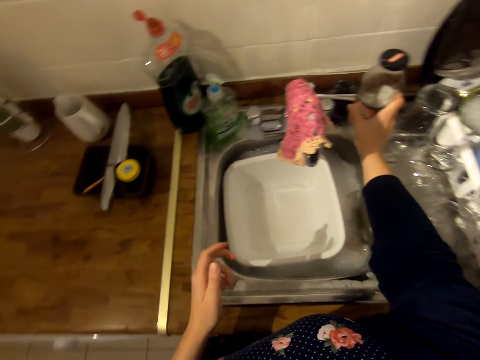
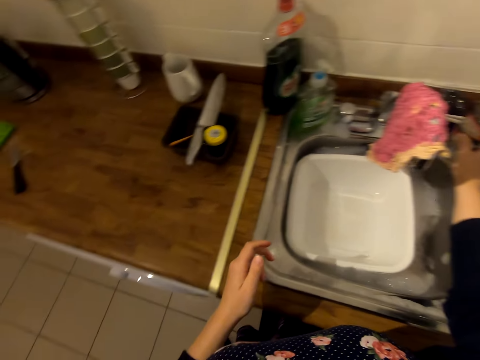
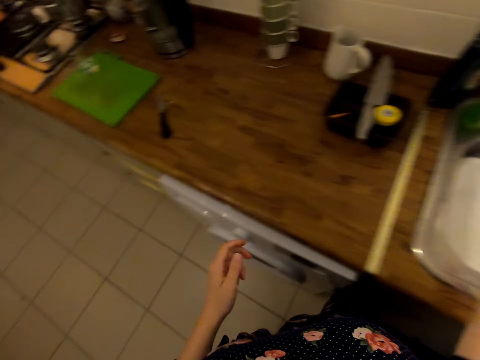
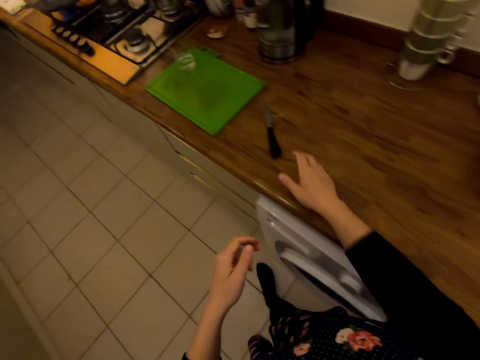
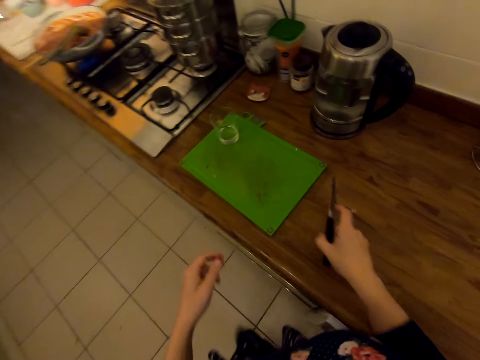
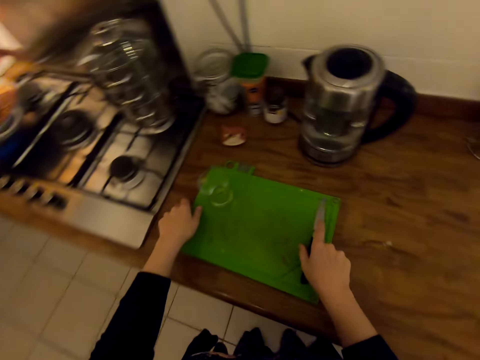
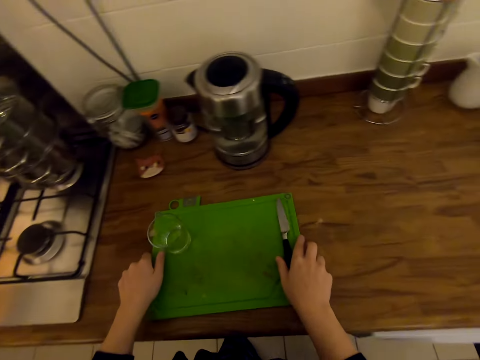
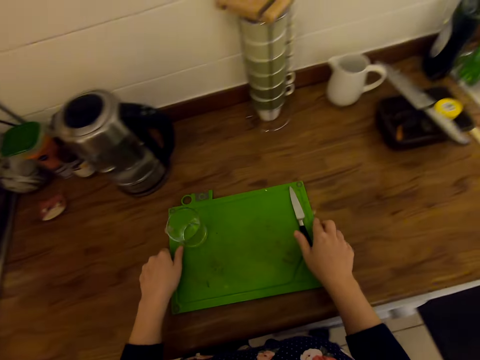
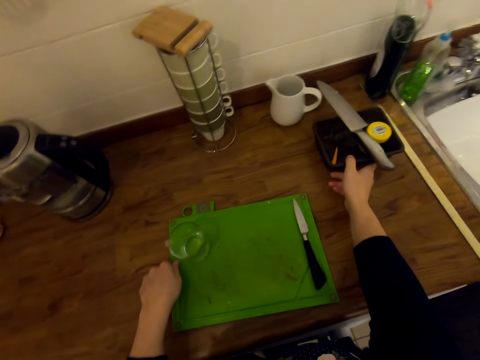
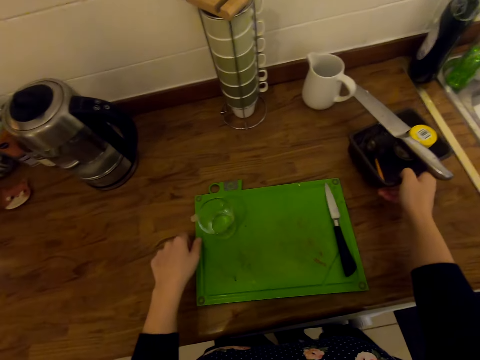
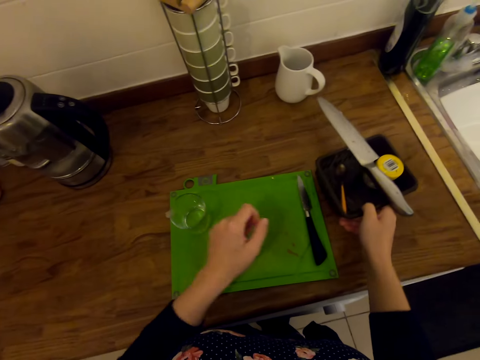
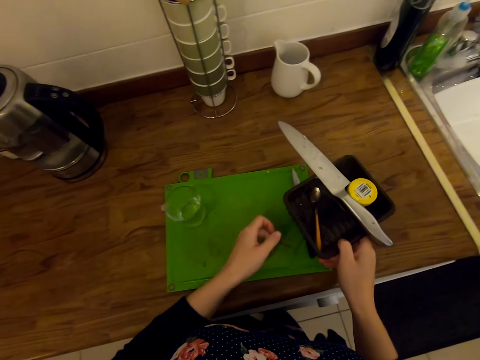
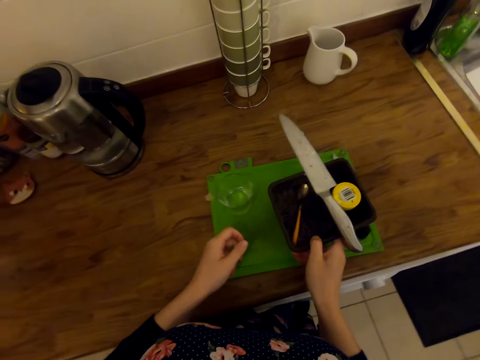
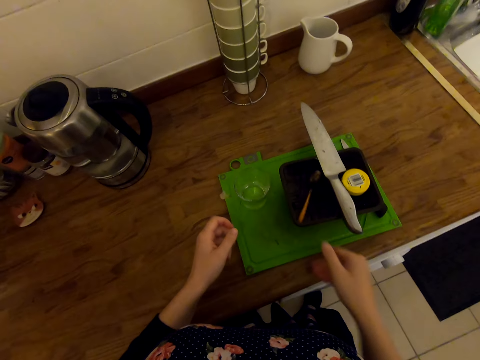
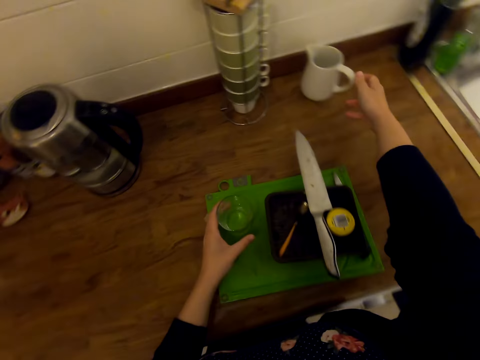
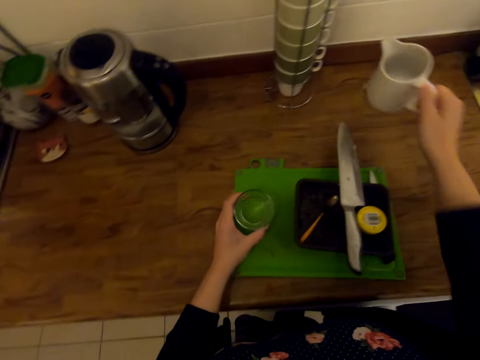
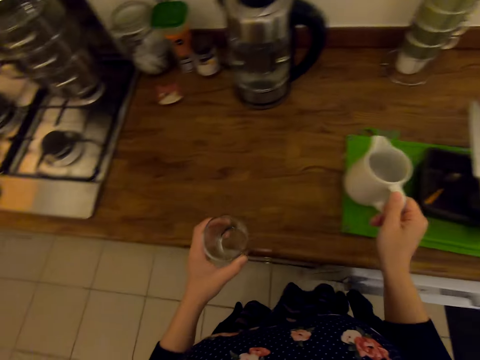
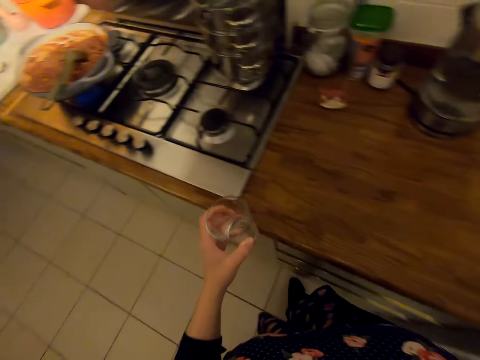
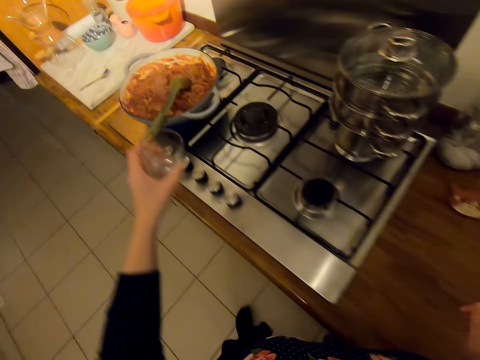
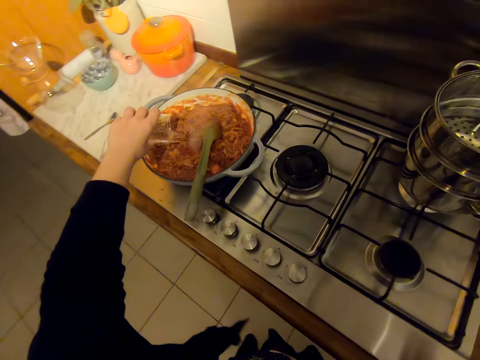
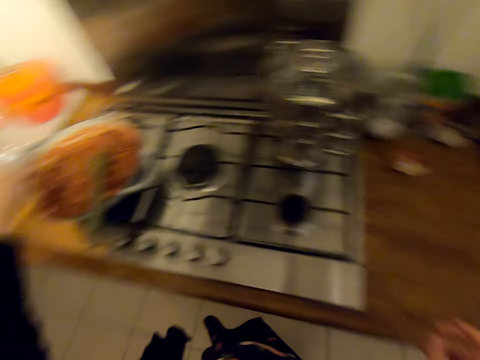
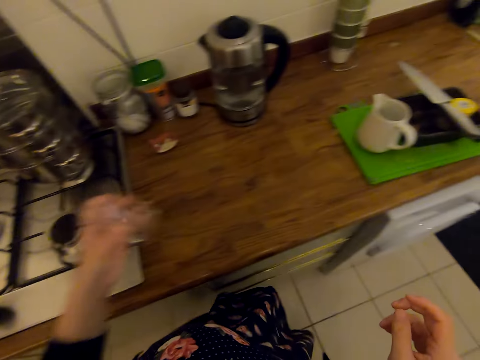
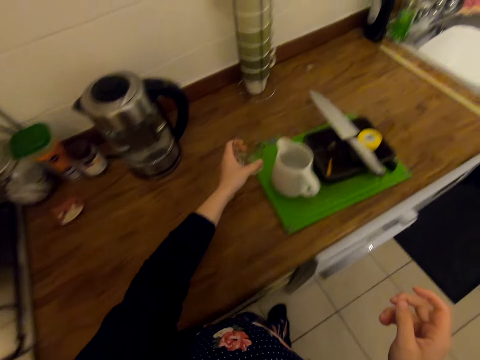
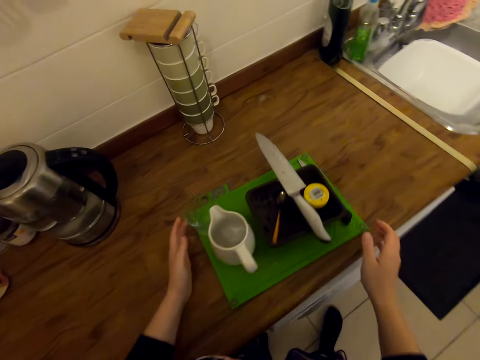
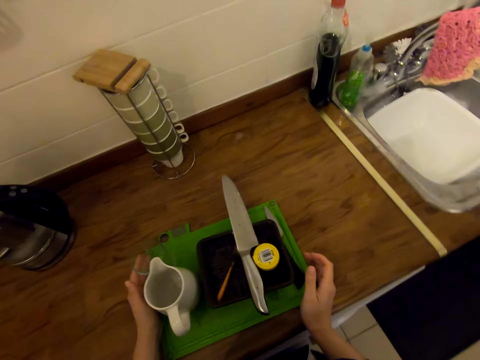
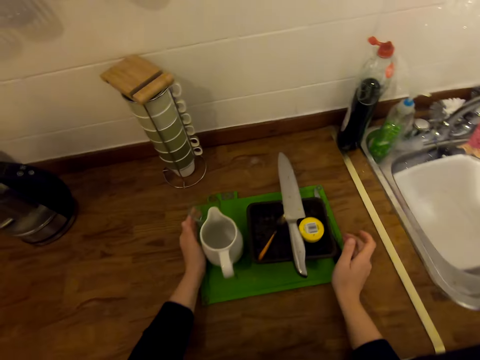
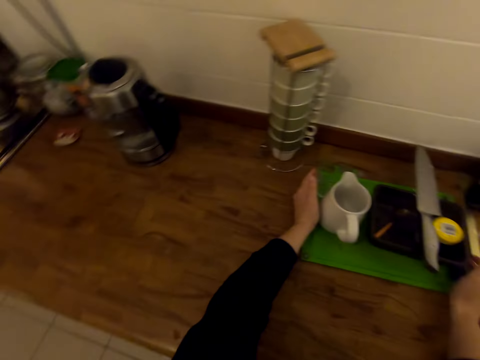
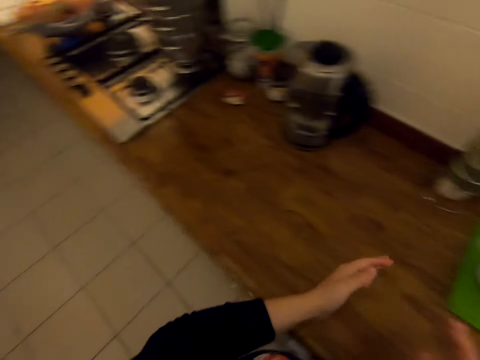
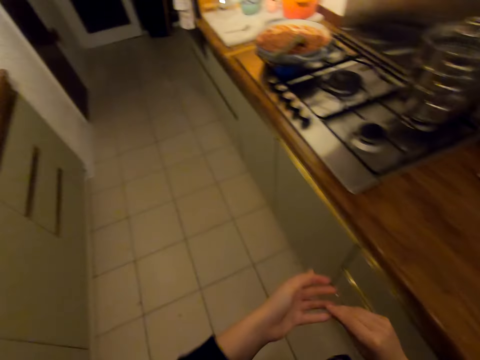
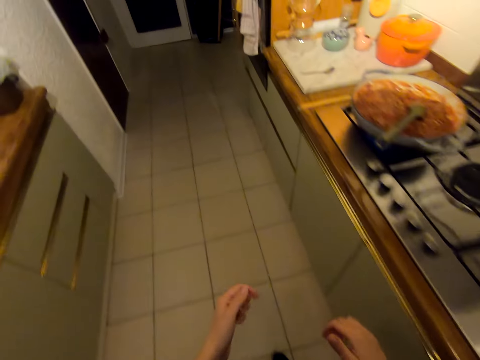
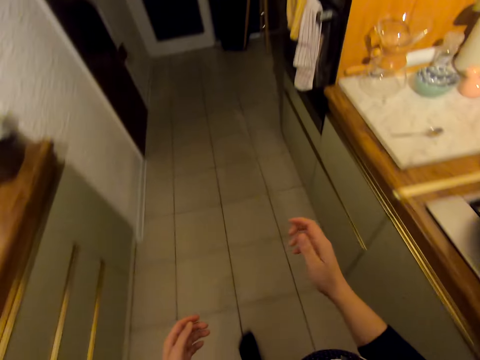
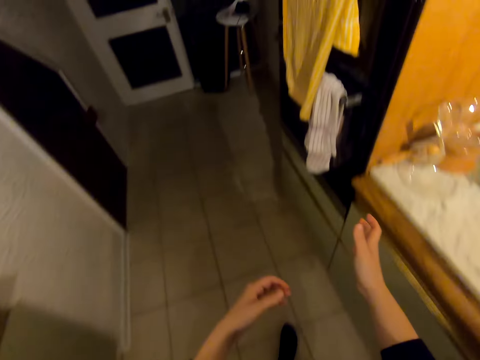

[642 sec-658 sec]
The camera wearer puts a glass bottle on the sink. They walk on the floor. They pick up a knife on the countertop. They move the chopping board sideways on the countertop. They pick up a plastic container on the countertop. They pick up a plate from the table. They pick up a jug or glass cup on the countertop. They add water in the food. They put the glass on the chopping board. They move the chopping board sideways on the countertop. They walk on the floor.

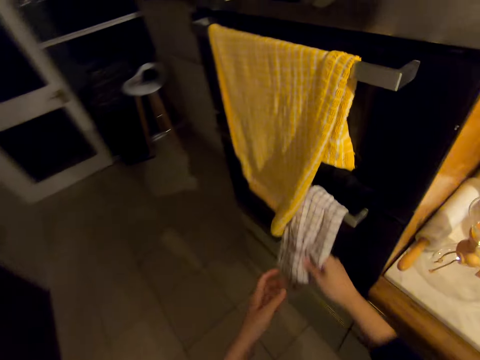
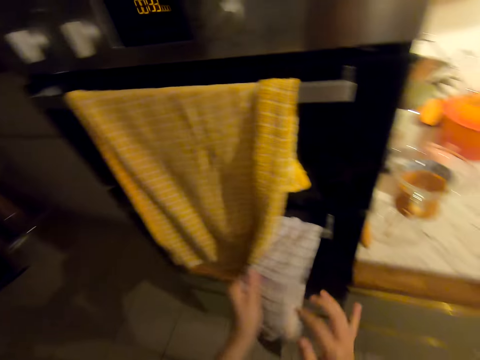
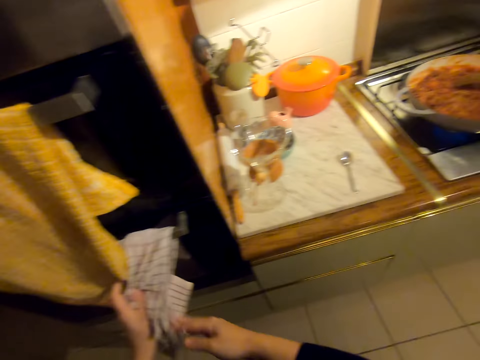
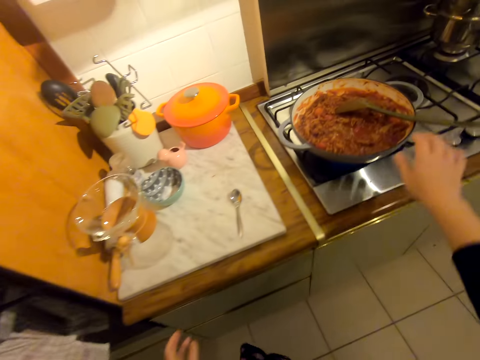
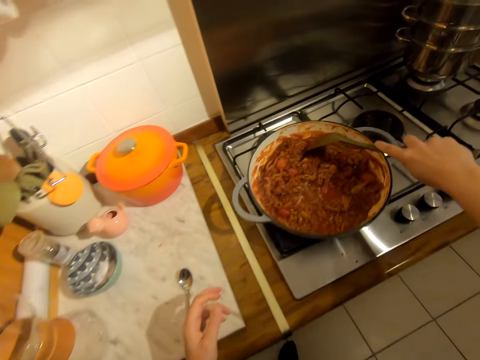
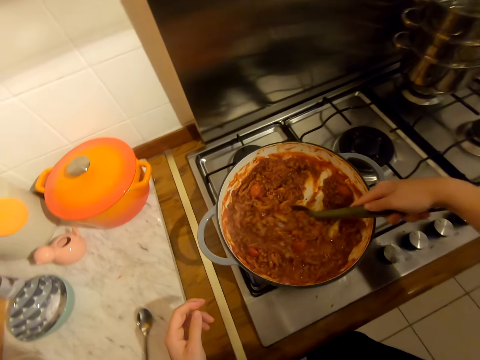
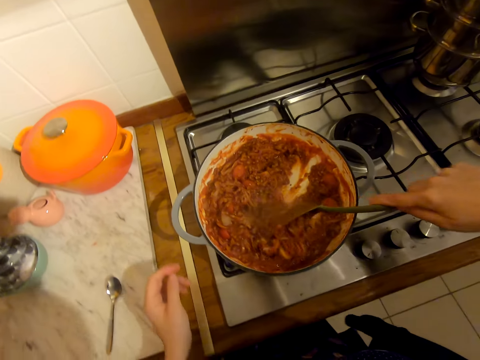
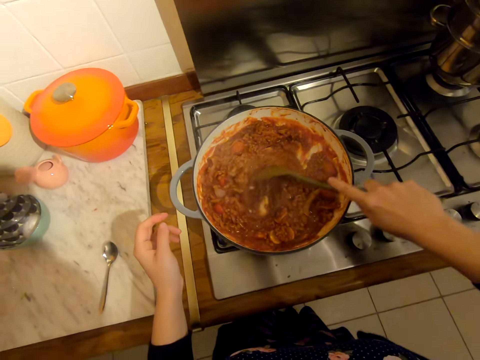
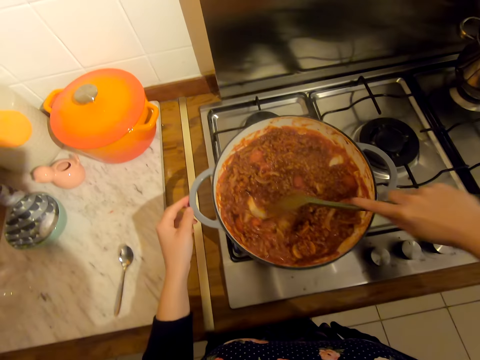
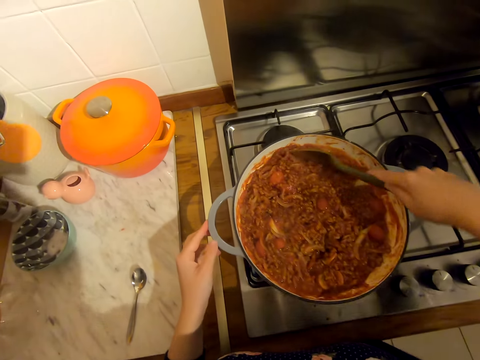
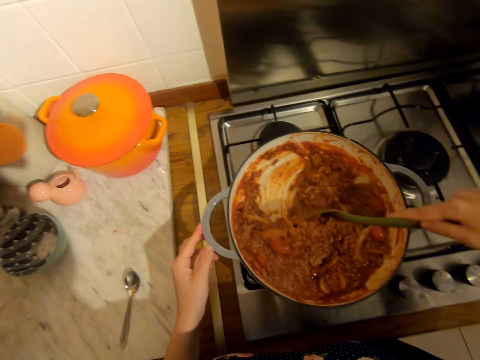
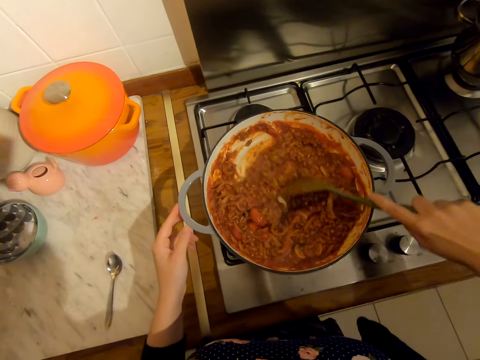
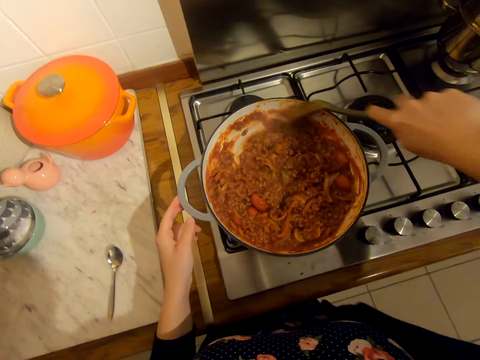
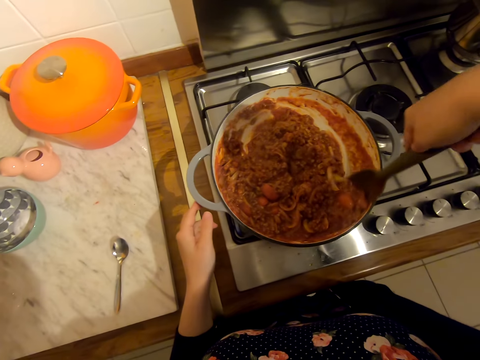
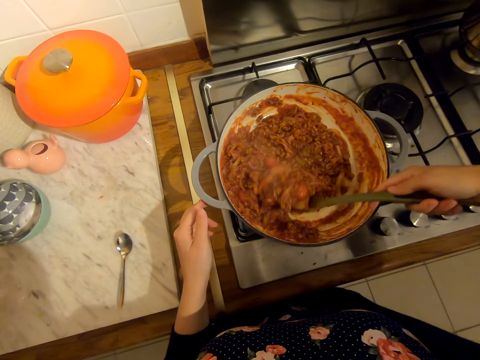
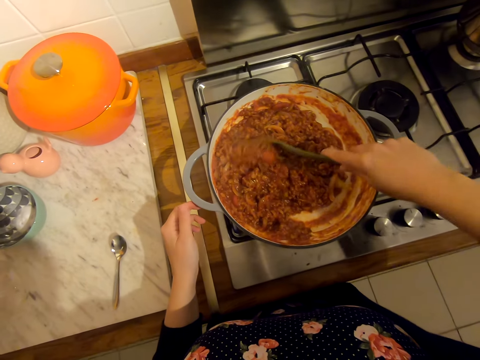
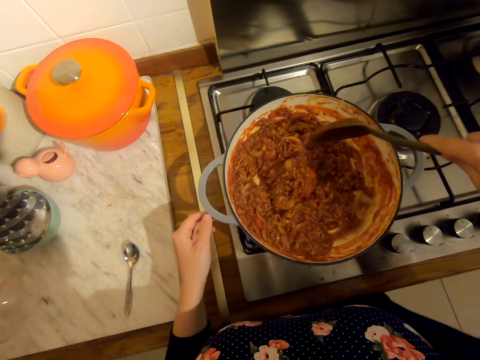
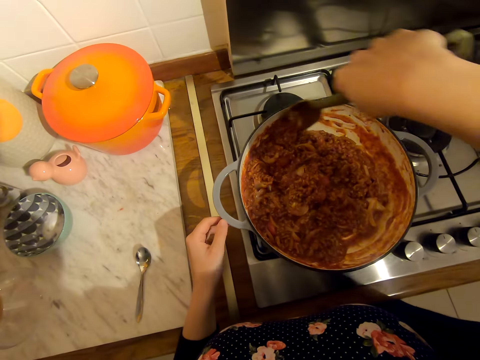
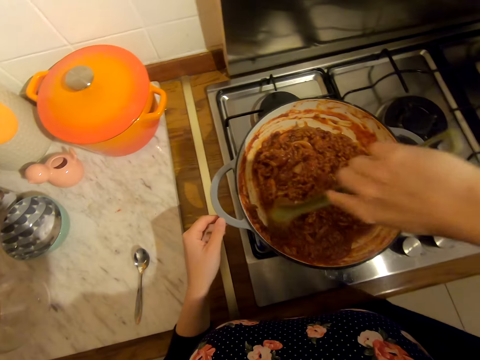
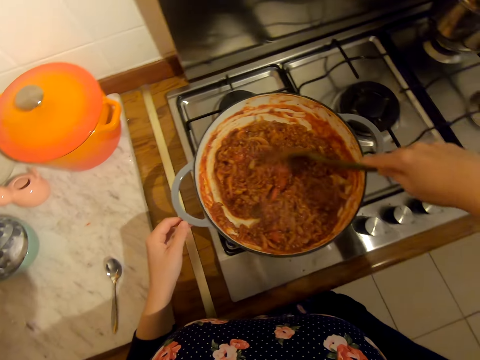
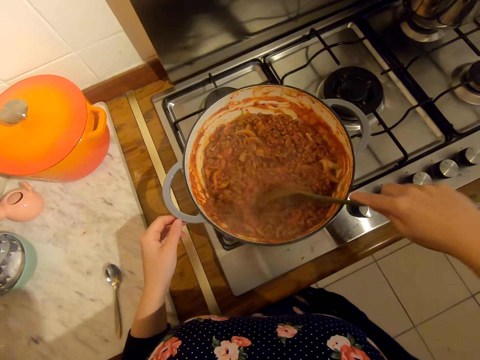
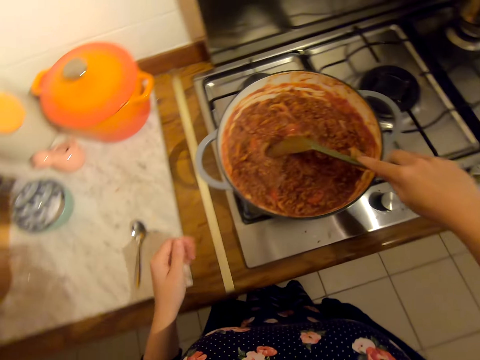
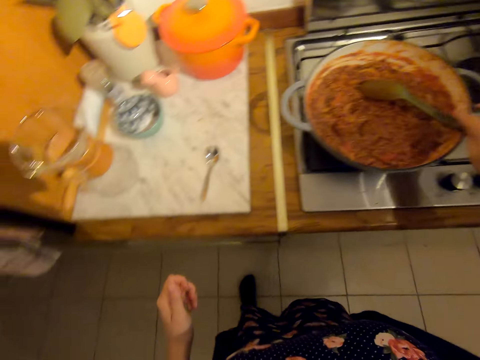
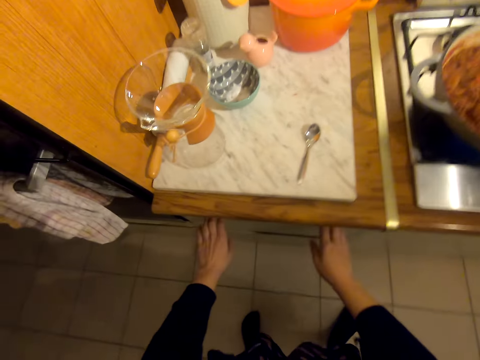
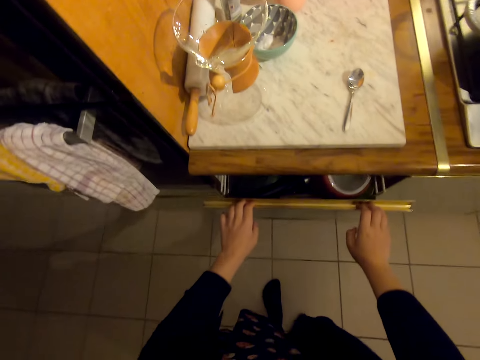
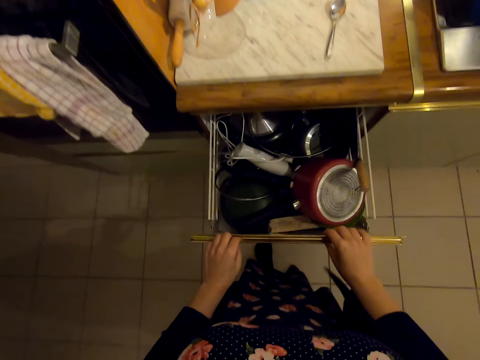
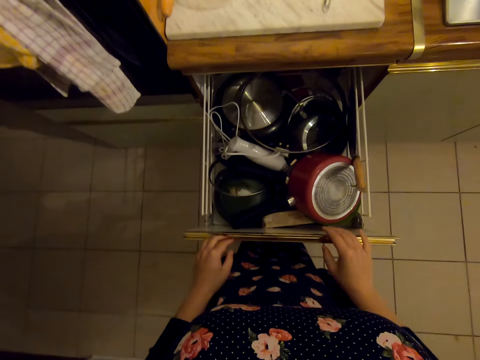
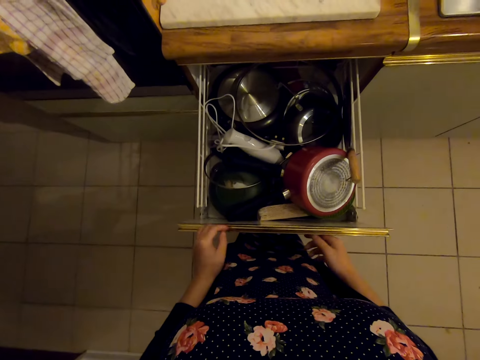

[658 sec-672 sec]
The camera wearer wipes their hands with a kitchen towel. They stir the food with a serving spoon. They hold a hot pot. They mix the food. They open a drawer or kitchen cabinet with their hands.
